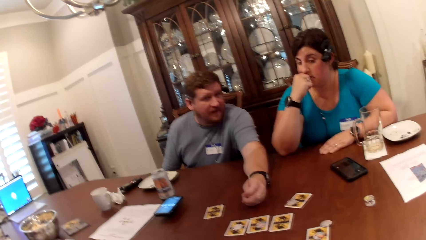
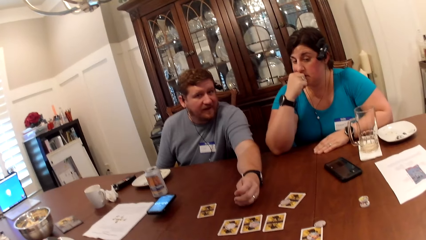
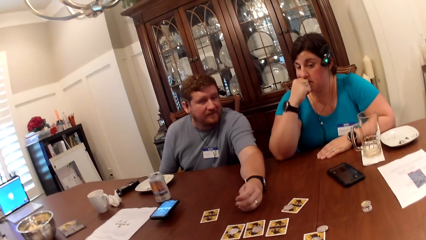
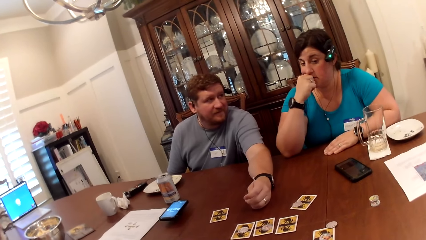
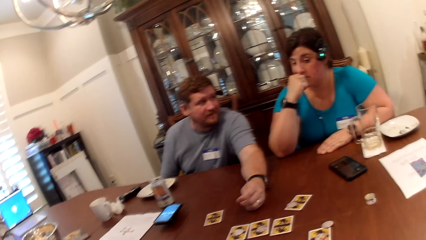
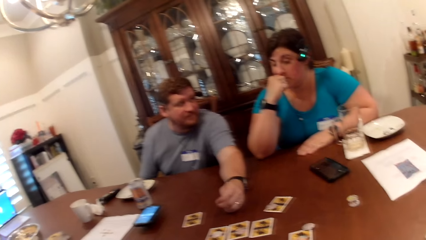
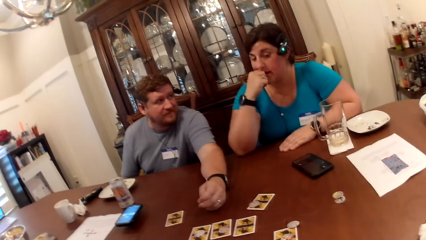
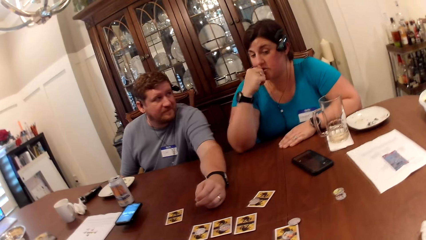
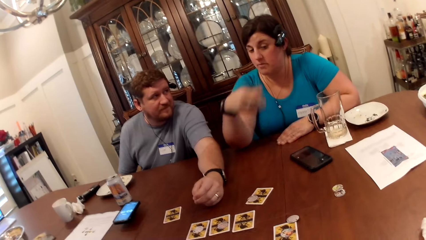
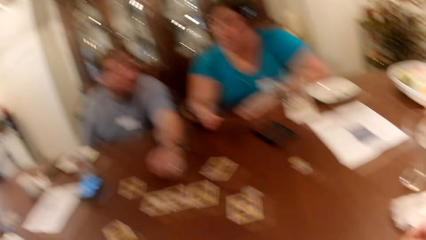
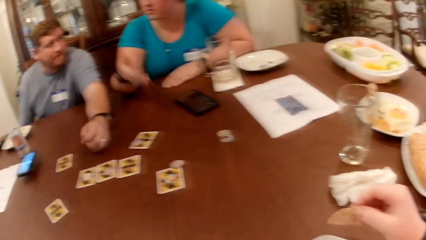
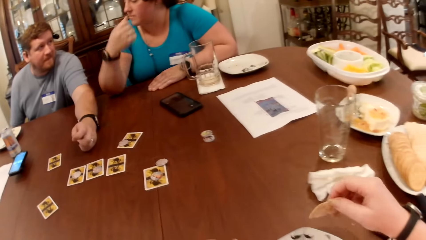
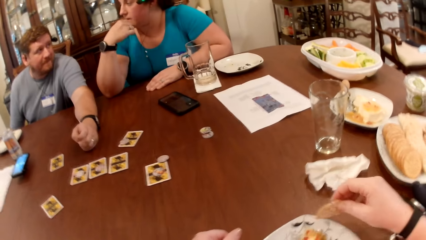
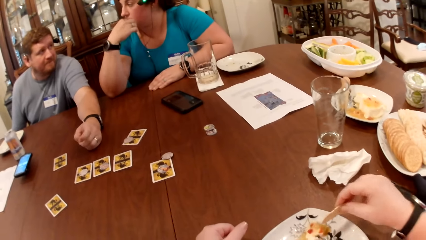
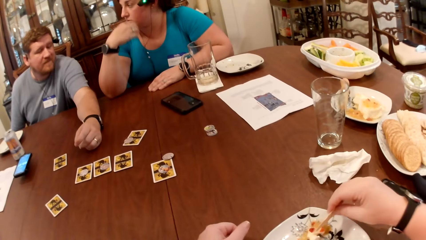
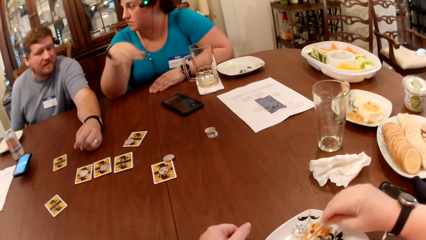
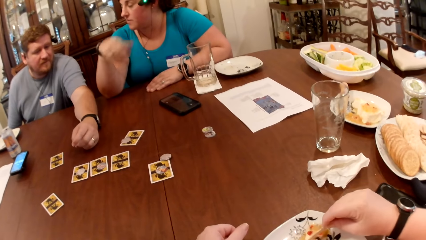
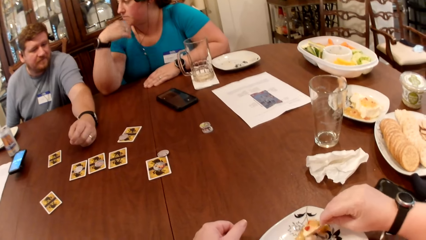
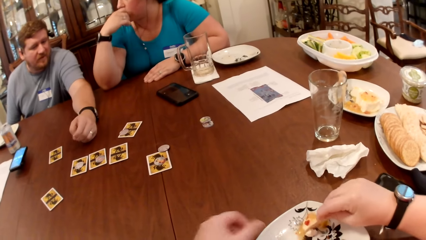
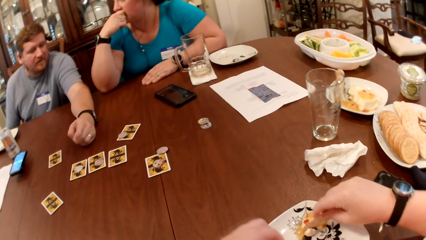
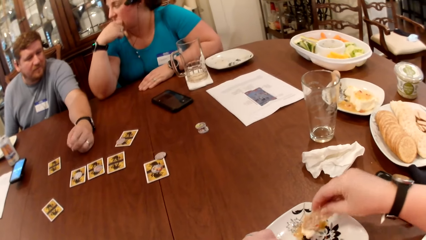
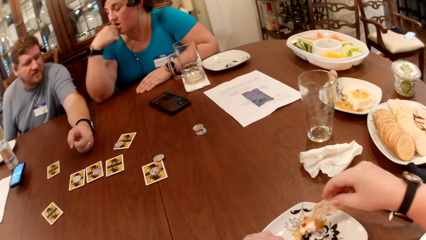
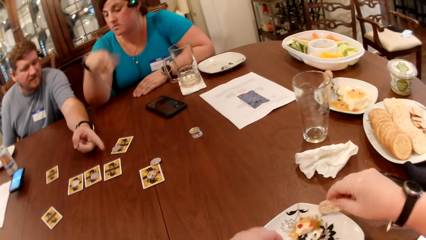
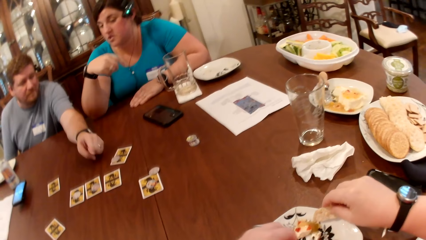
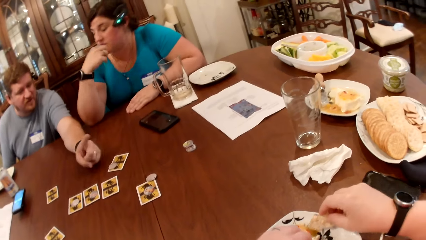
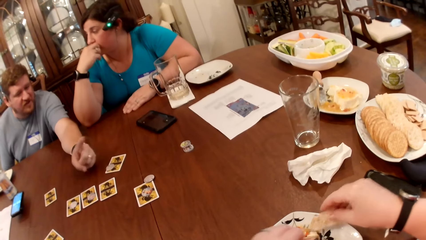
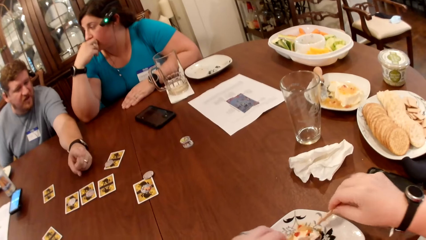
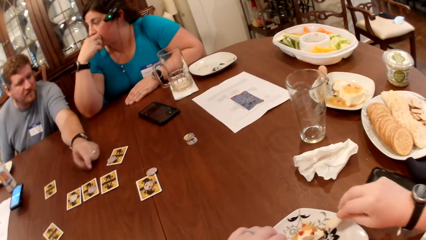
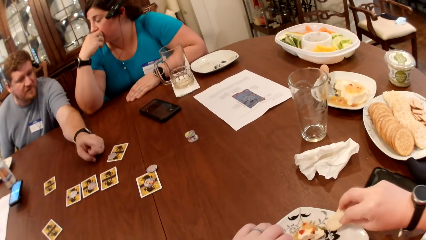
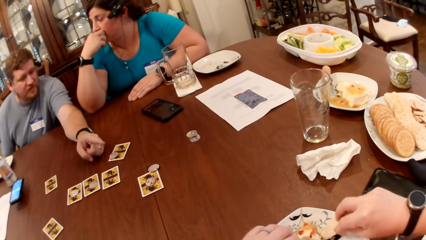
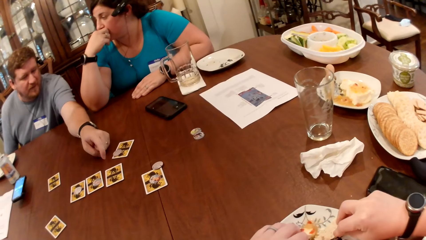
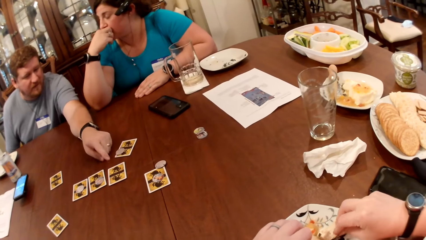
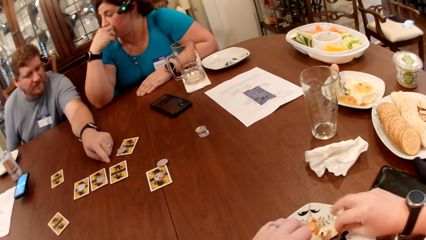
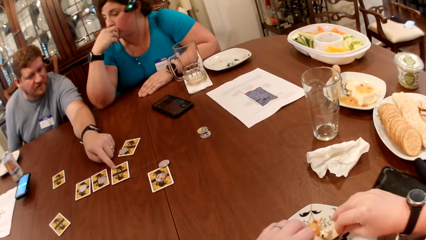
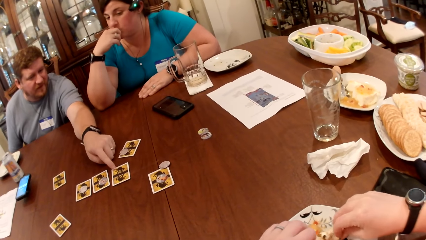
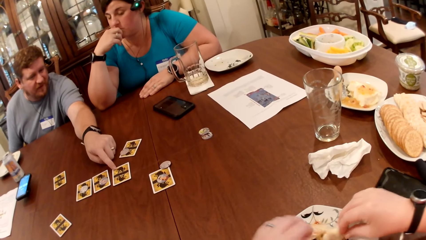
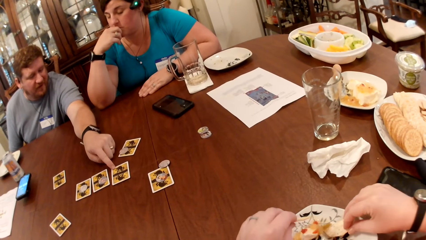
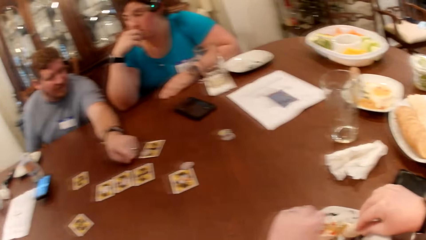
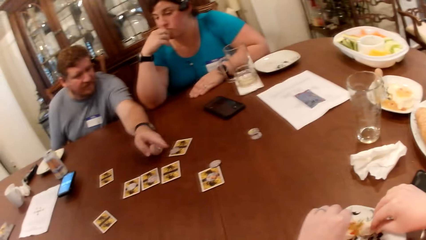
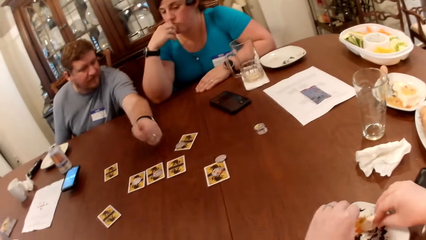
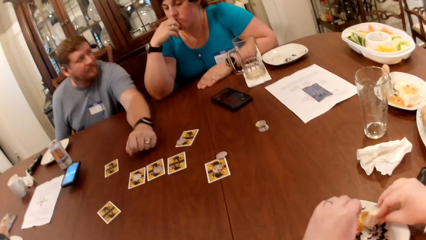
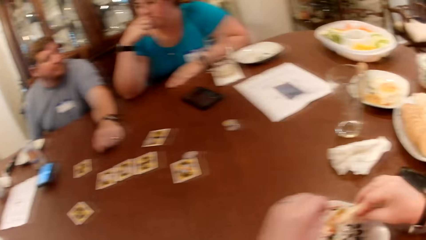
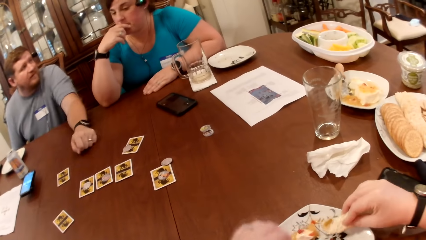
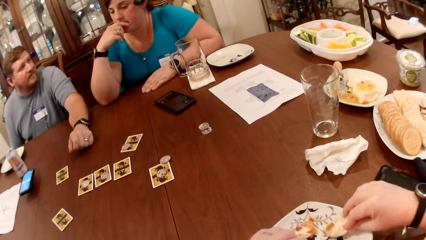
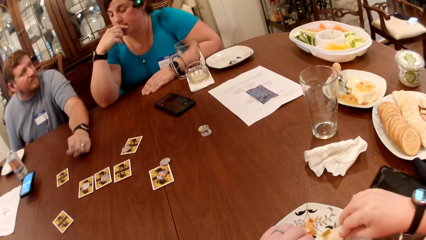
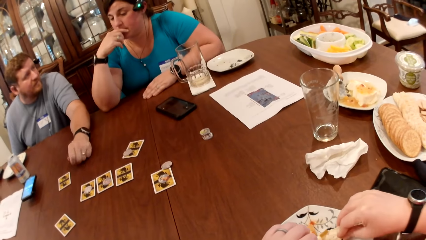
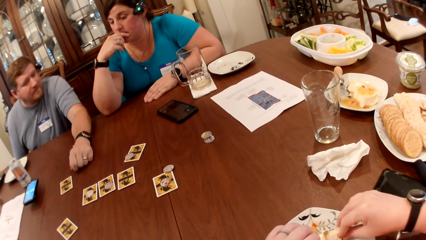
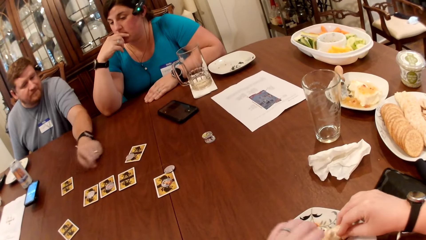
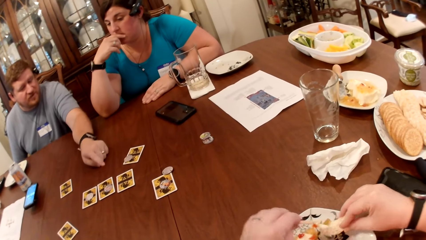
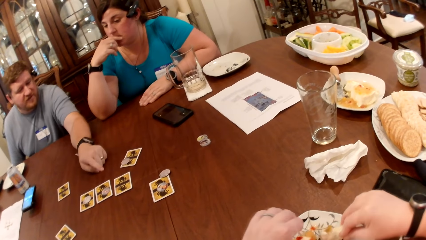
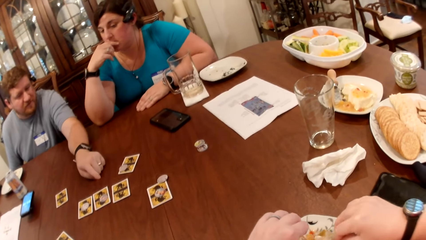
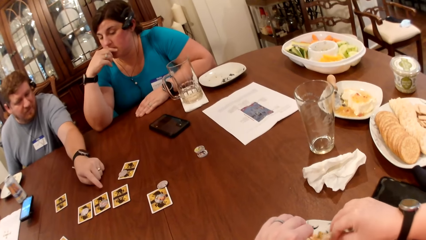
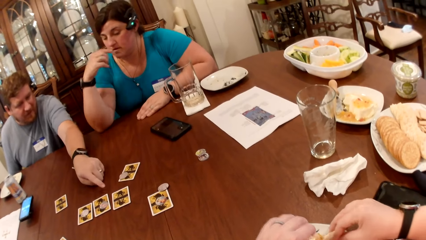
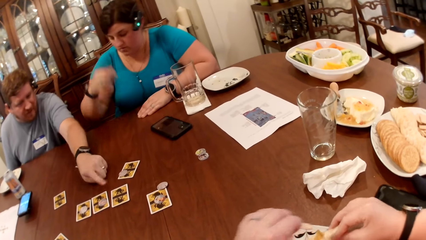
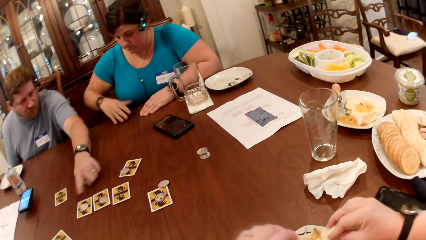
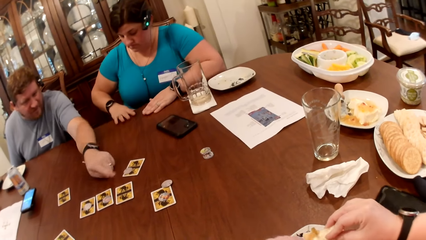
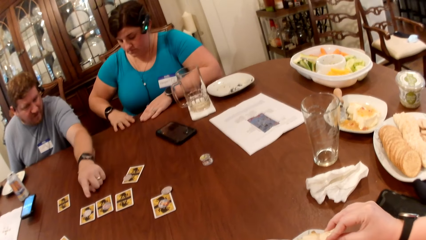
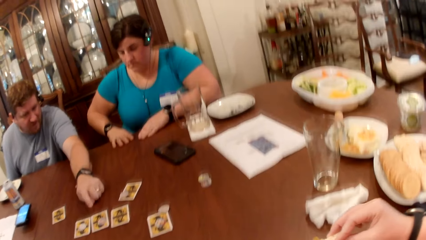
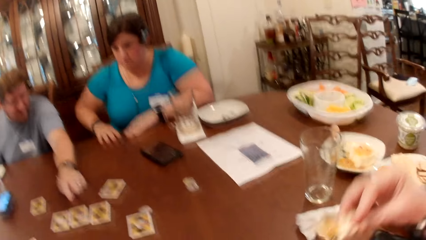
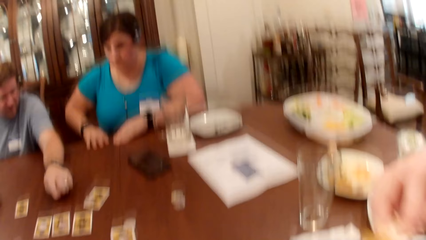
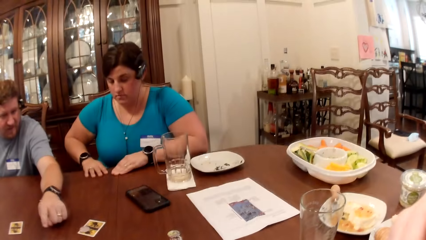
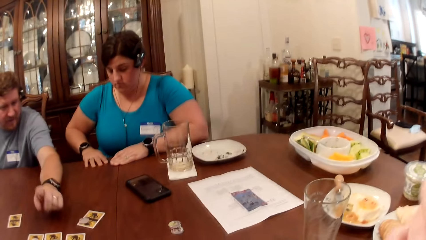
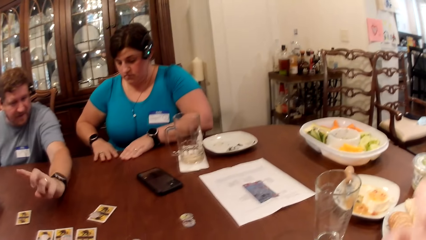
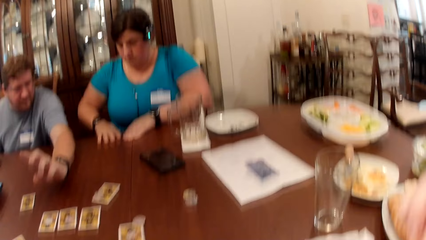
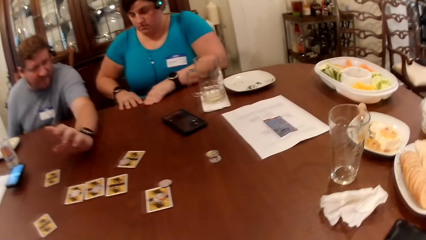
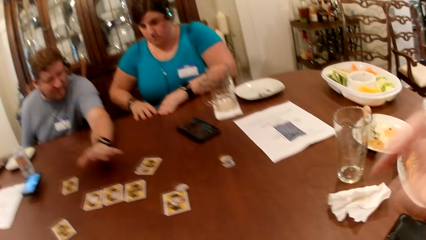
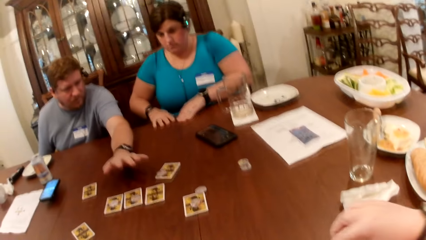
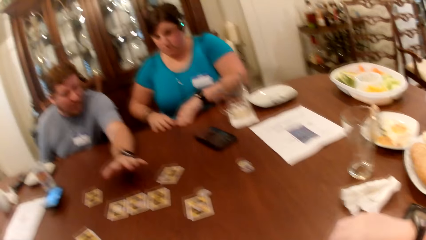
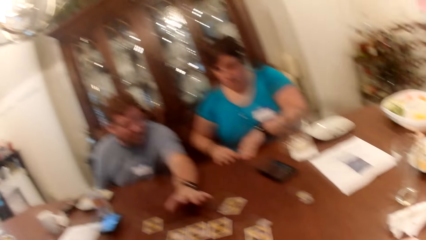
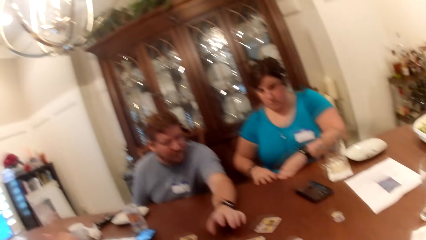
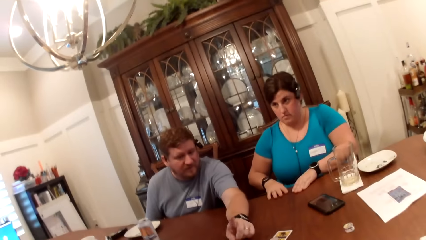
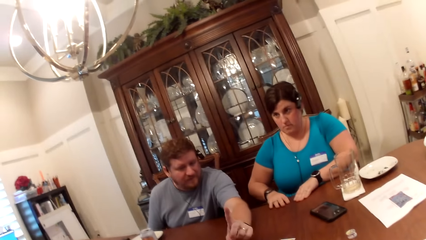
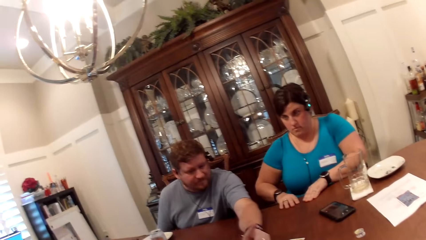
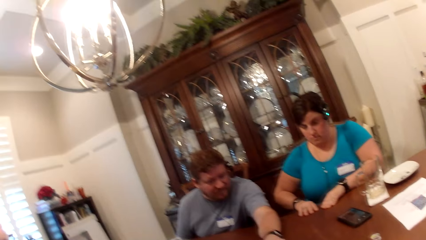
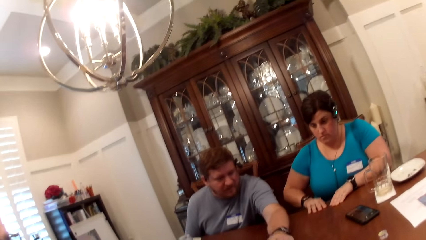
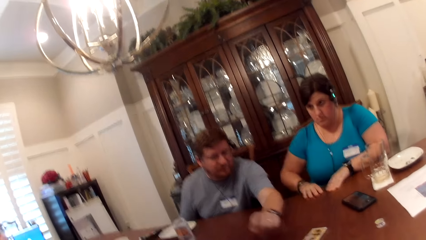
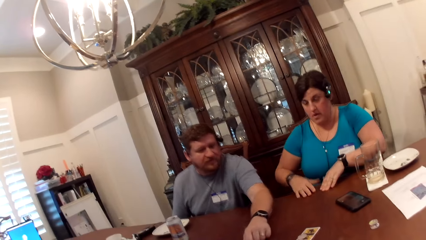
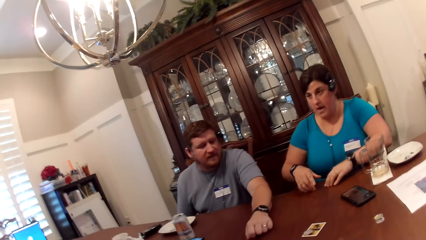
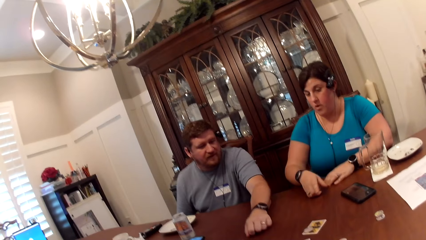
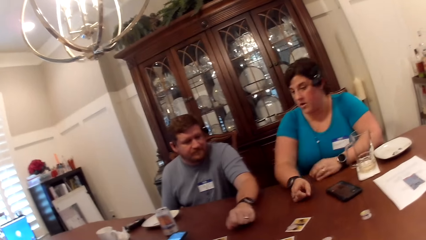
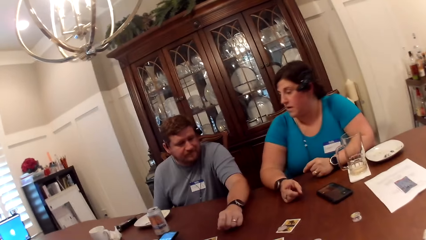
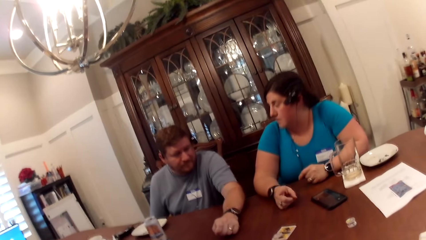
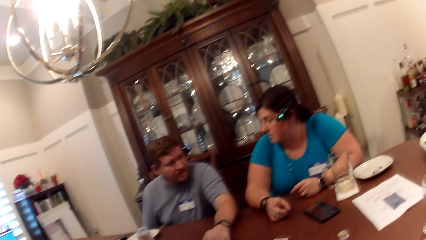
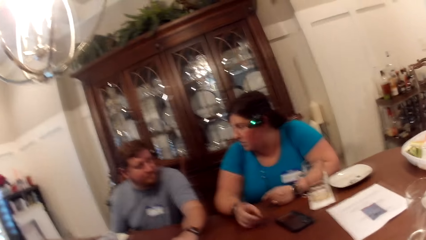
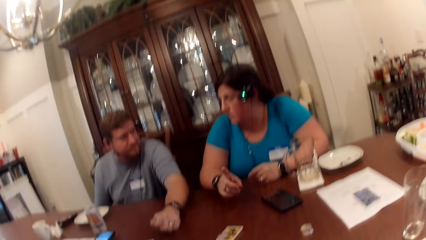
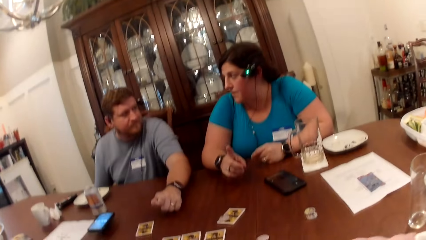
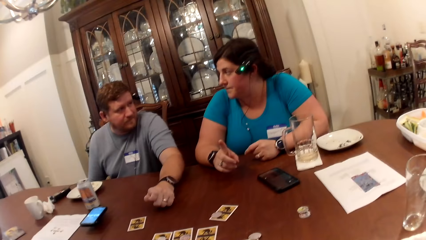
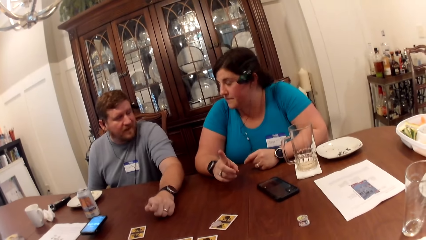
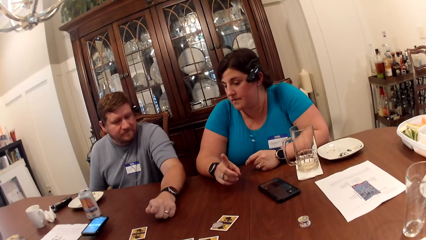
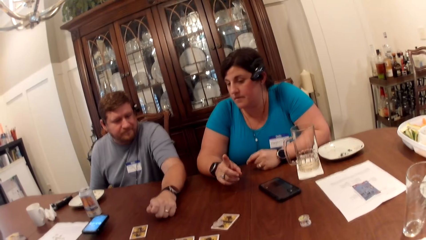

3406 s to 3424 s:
A woman converses with a man. The woman takes some whipped cream with the cookie in both hands in a plate with her right hand. The camera wearer scoops snacks. The man converses with the woman. The man points at the cards on the table. The camera wearer puts the cookies in her right hand in her mouth. Another man converses with the first man and the woman. The woman converses with the other man and the first man.
